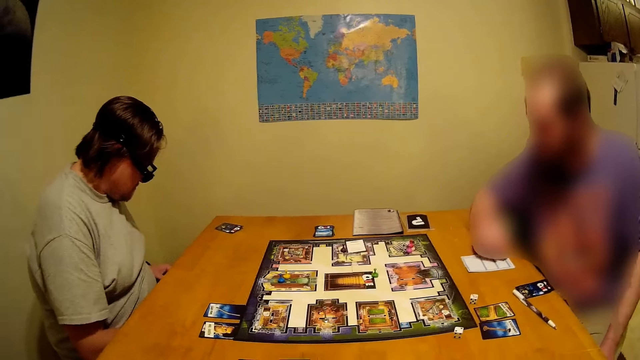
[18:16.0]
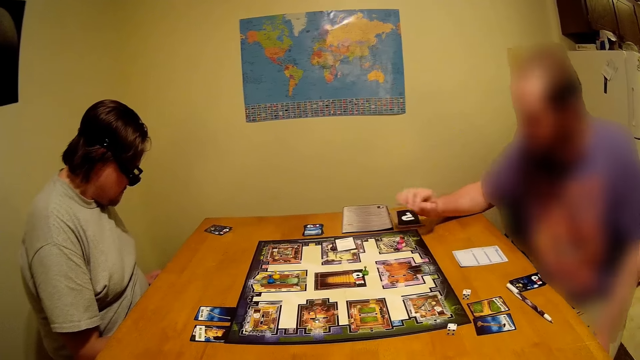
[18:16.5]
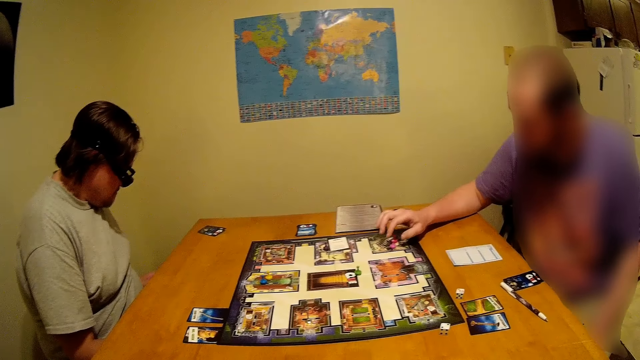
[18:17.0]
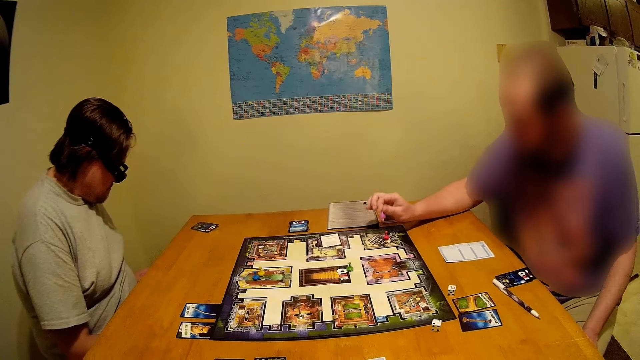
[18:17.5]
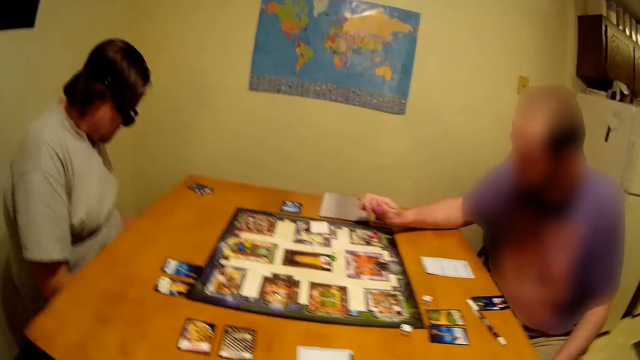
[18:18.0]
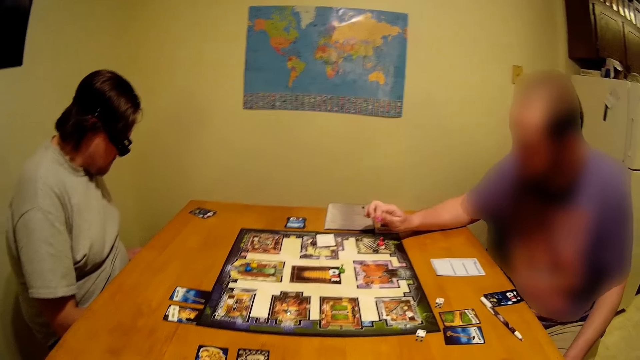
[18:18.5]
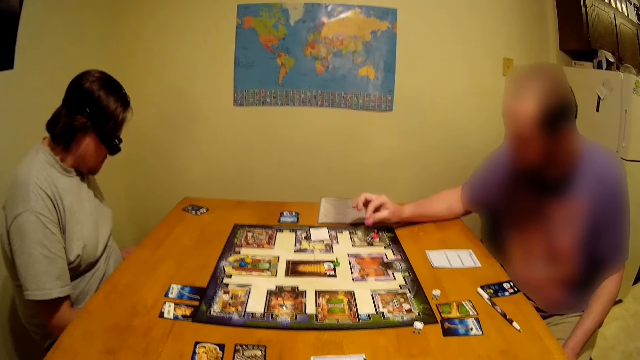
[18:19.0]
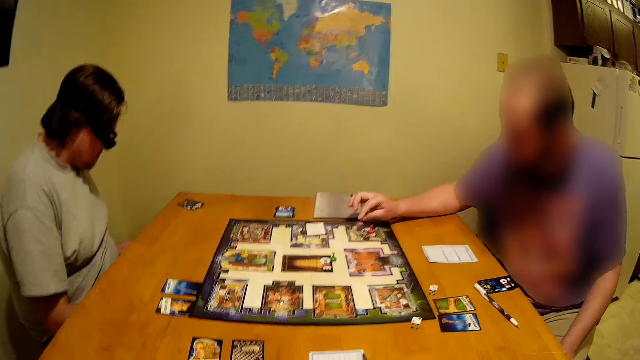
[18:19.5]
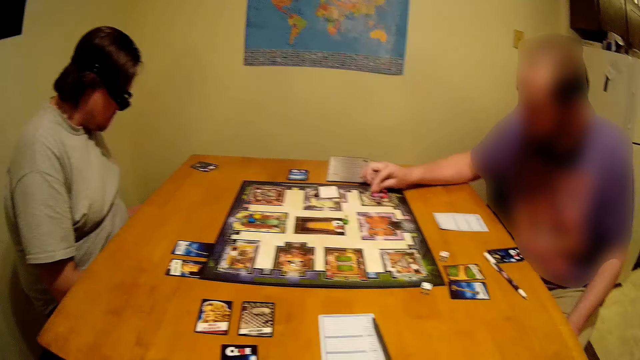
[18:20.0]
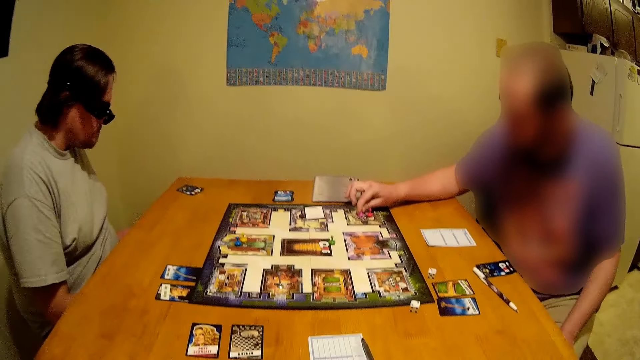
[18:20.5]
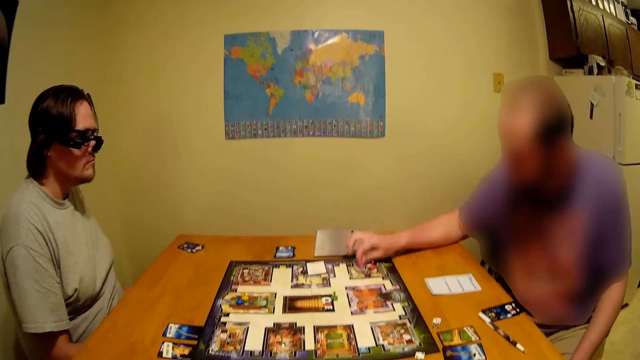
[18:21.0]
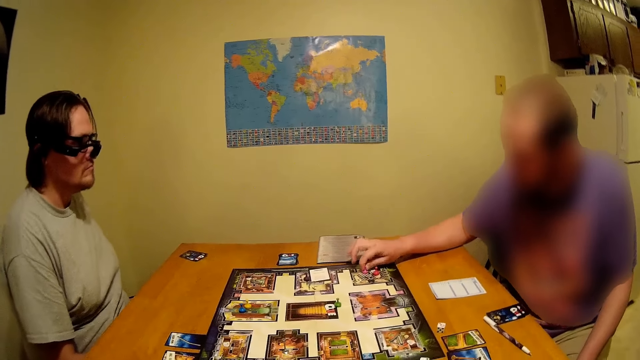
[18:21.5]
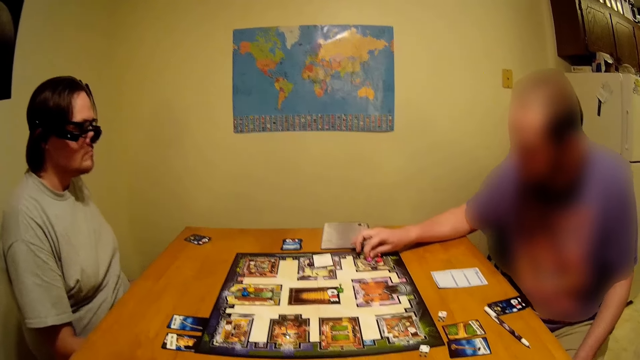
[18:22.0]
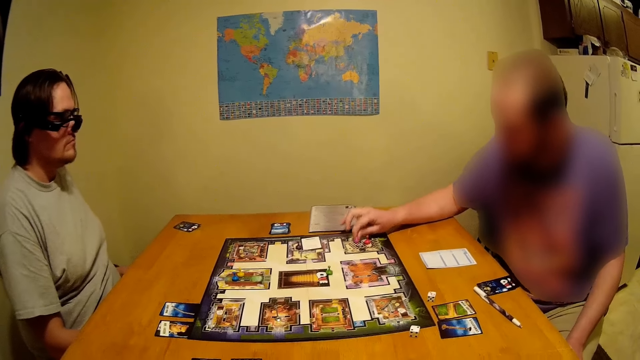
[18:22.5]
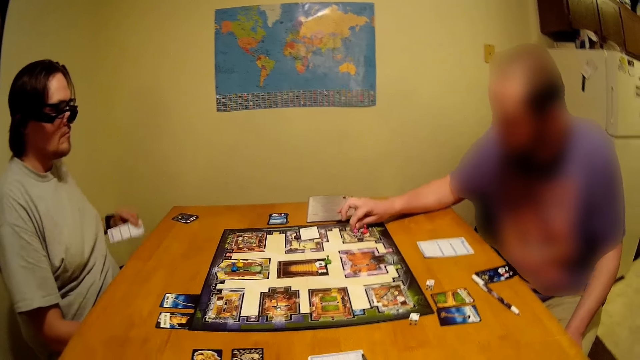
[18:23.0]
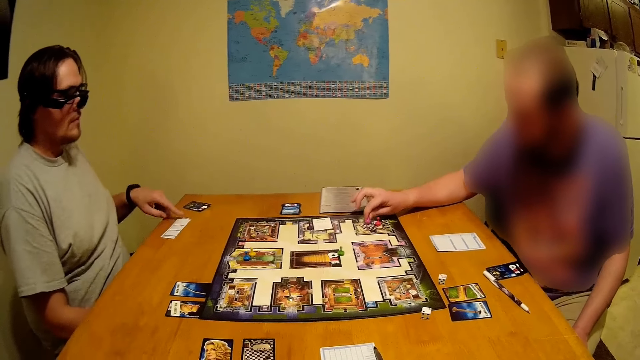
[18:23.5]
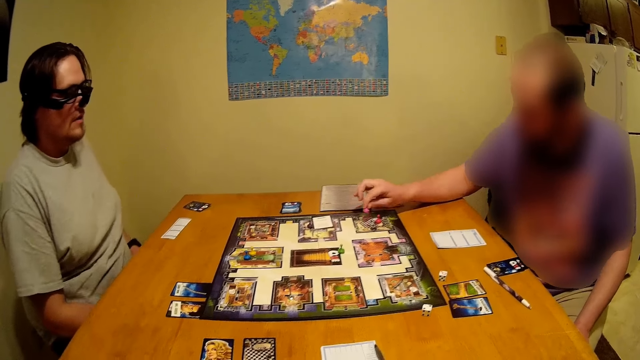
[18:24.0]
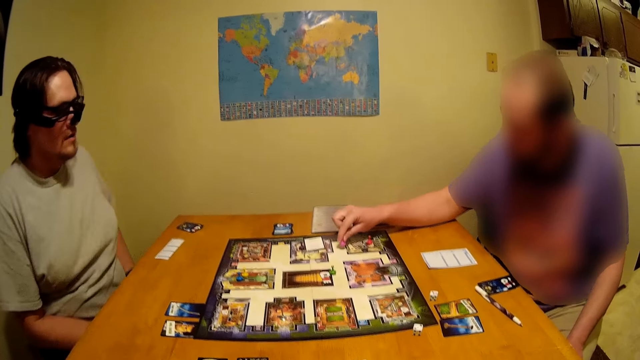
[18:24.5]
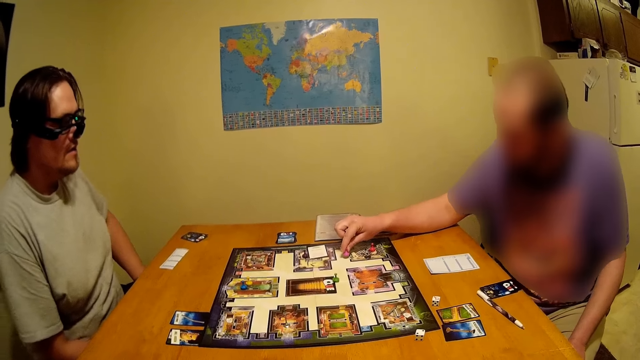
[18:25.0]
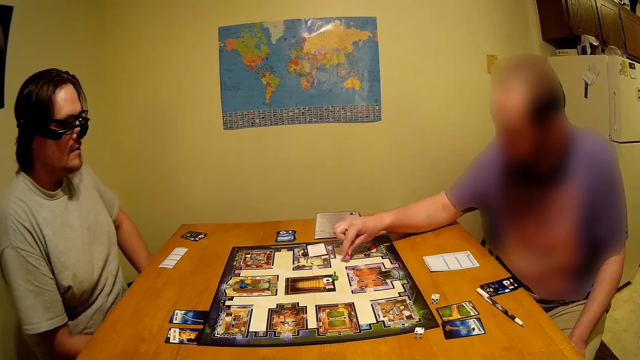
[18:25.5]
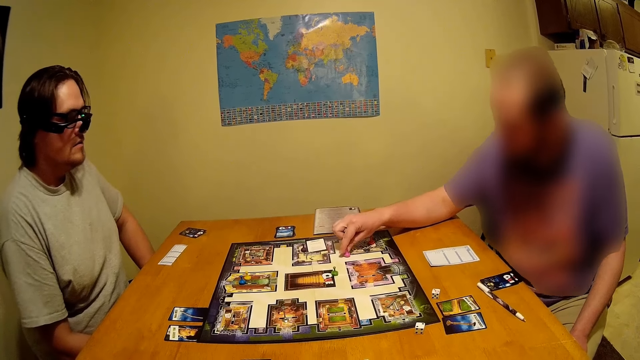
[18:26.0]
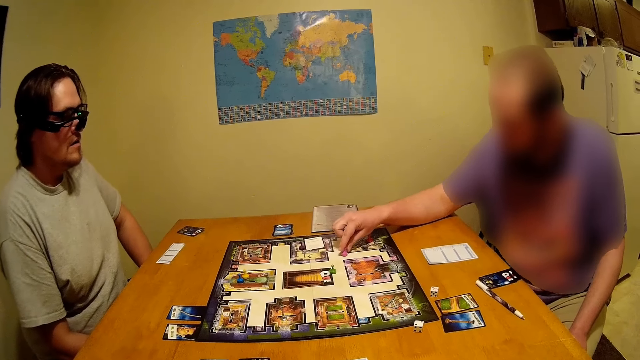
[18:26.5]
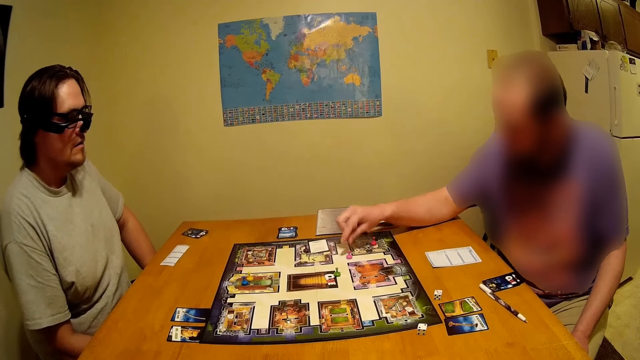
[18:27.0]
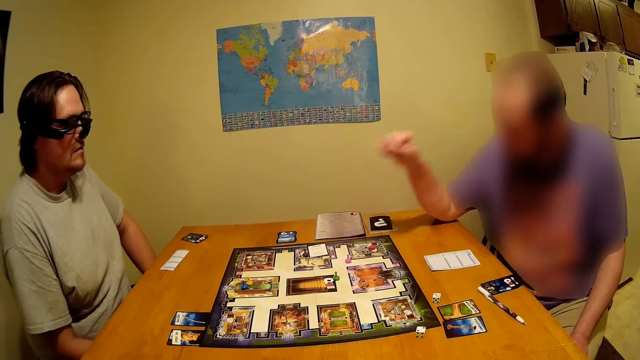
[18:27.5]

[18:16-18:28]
A person moves something on the game board. Another person puts a score card on the table.

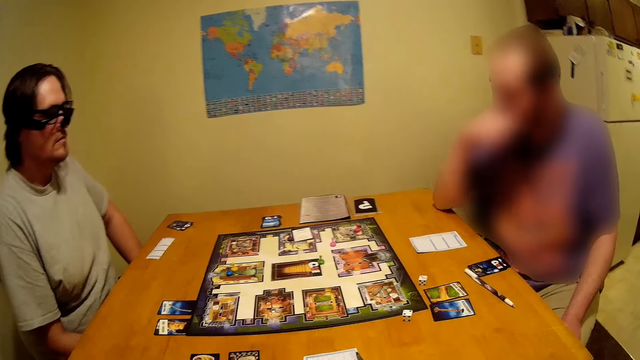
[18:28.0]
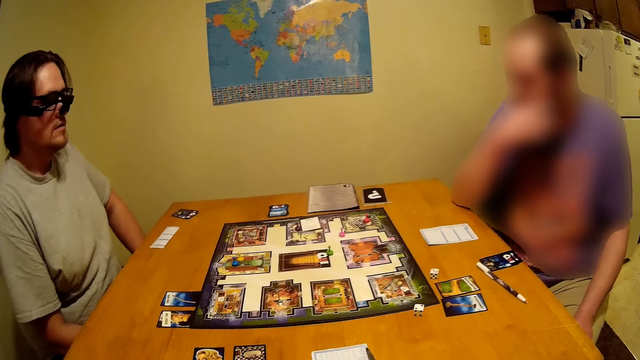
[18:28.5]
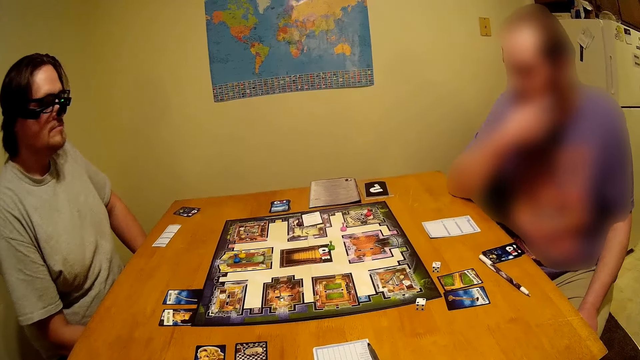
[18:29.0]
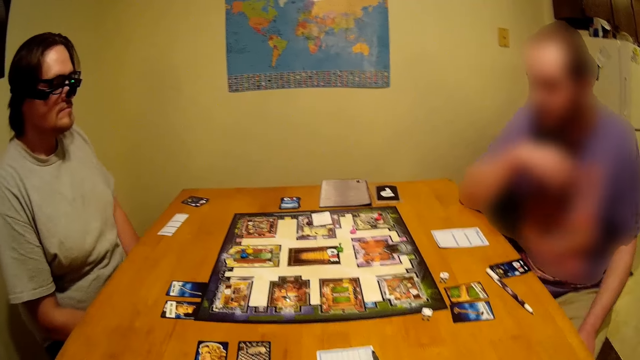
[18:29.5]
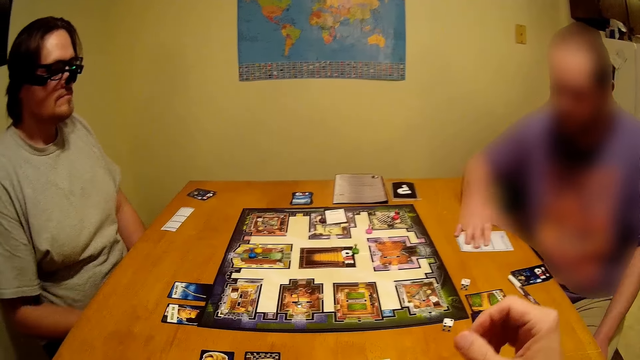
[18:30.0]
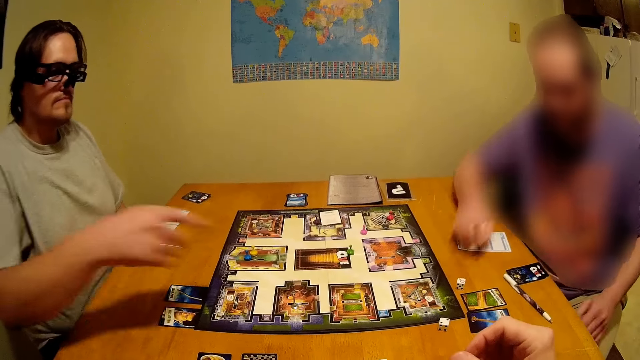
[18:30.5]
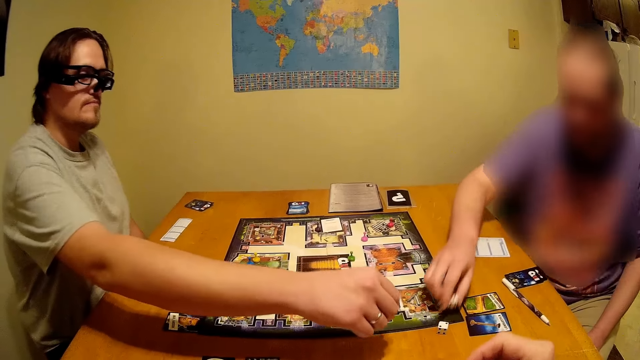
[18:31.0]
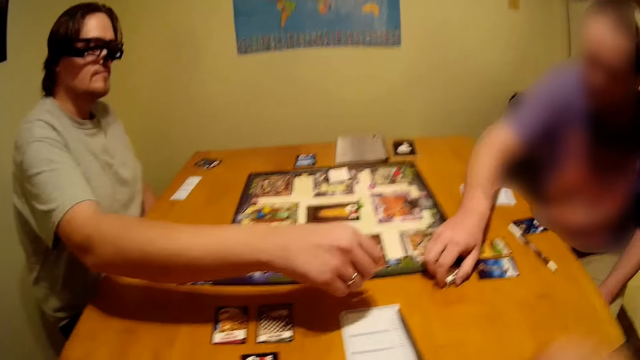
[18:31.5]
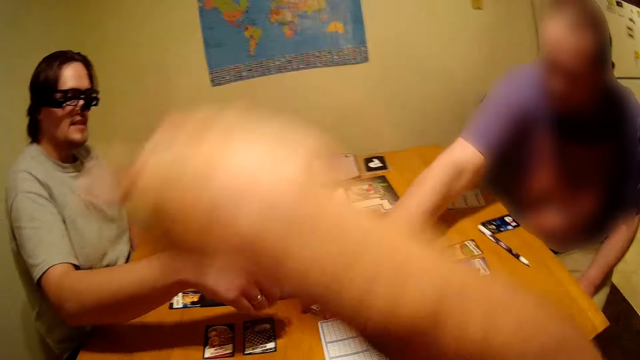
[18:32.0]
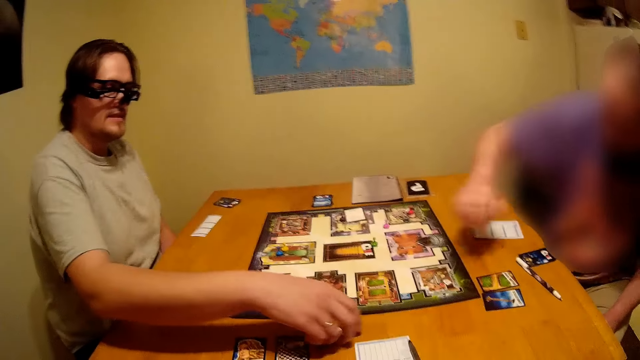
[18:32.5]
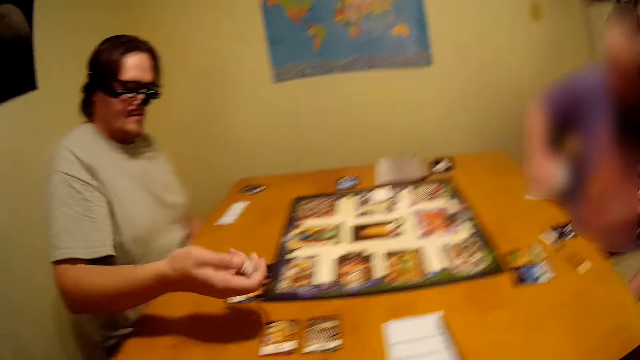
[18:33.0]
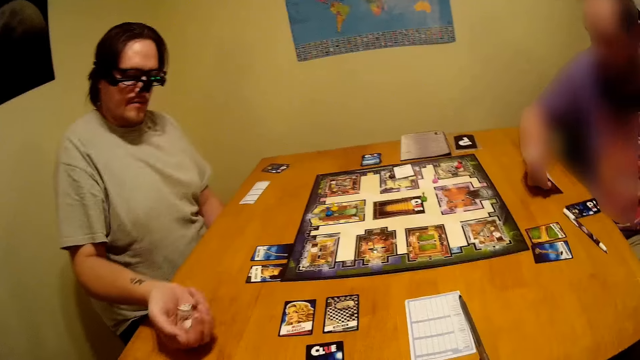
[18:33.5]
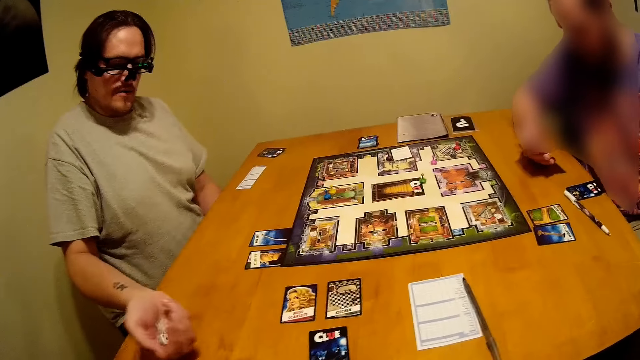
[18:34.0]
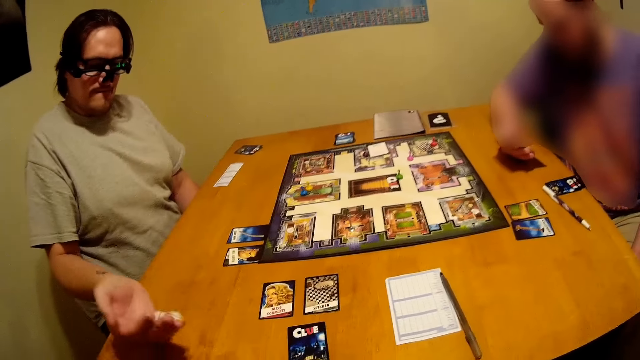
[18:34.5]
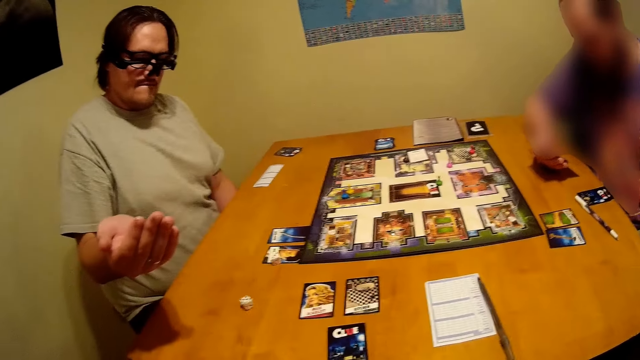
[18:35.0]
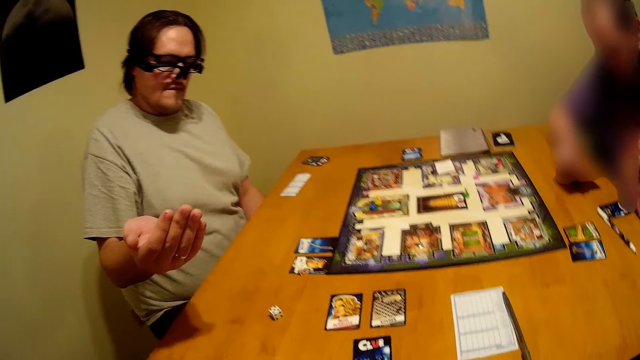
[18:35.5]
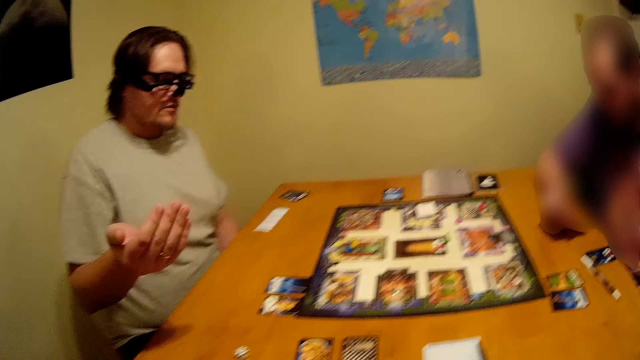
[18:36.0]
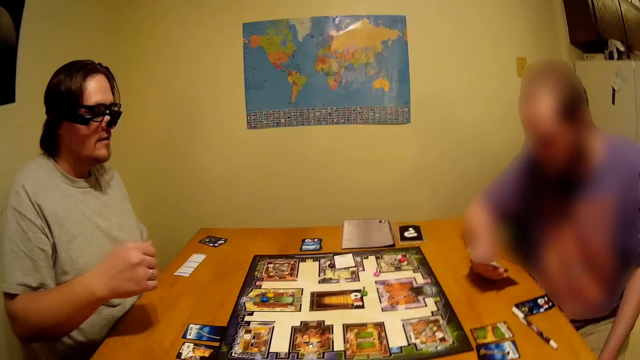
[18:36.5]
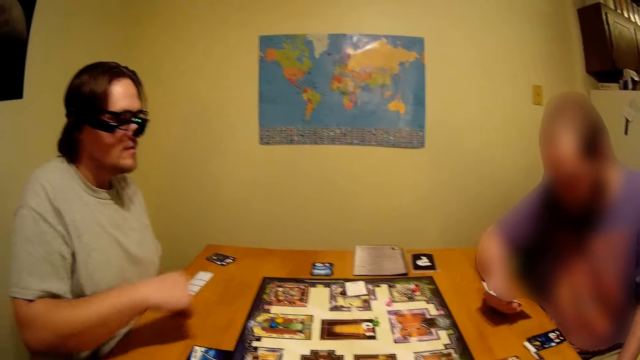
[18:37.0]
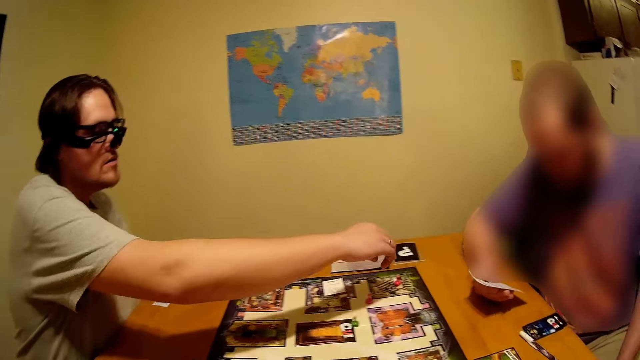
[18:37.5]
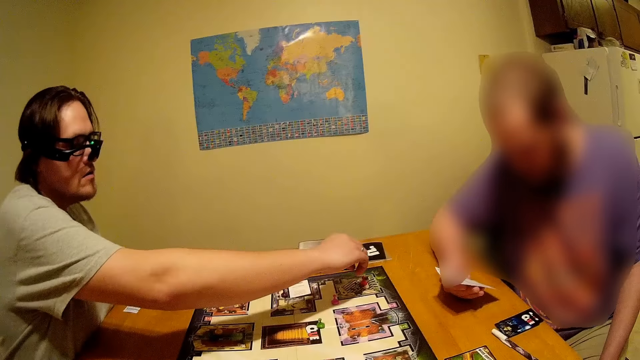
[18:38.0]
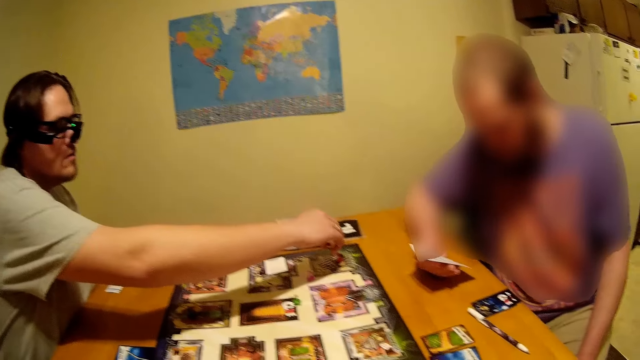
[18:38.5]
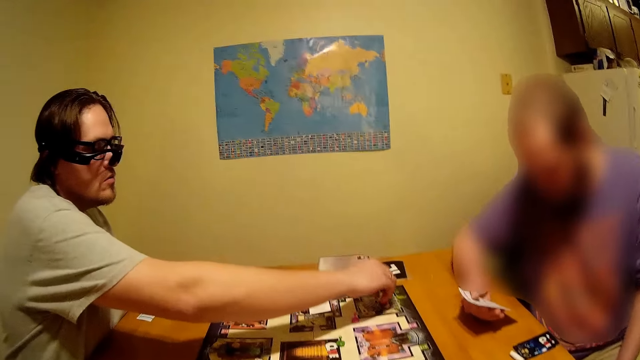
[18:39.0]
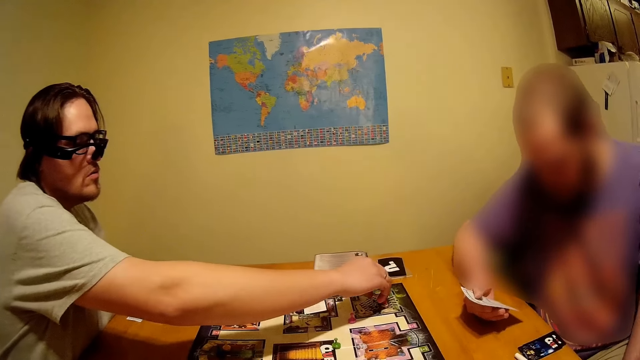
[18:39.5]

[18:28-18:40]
A person moves the dice on the table. Another person picks the dice on the table, rolls the dice on the table and moves something on the game board.
